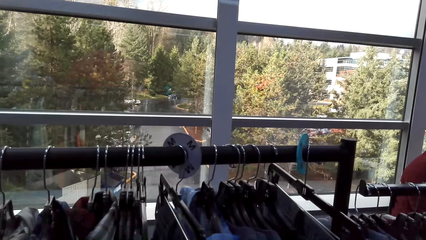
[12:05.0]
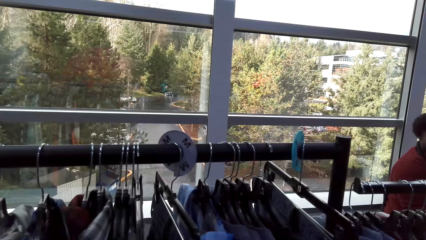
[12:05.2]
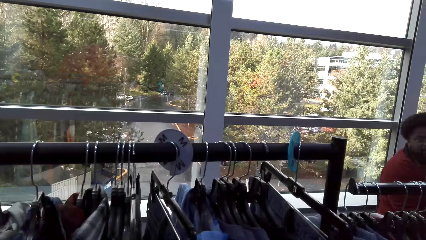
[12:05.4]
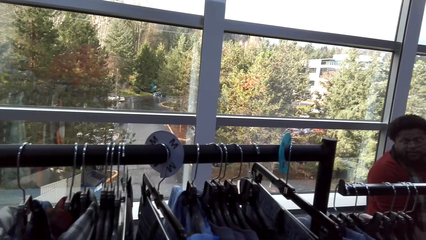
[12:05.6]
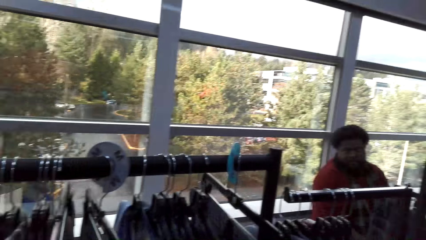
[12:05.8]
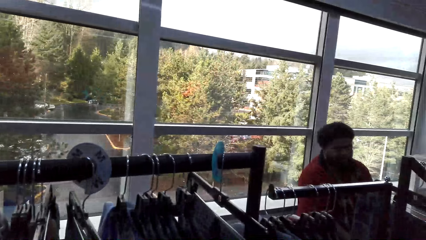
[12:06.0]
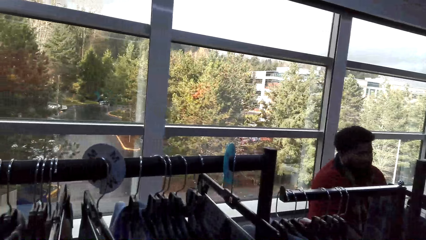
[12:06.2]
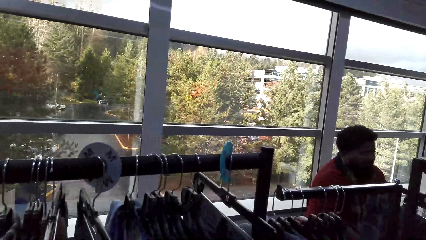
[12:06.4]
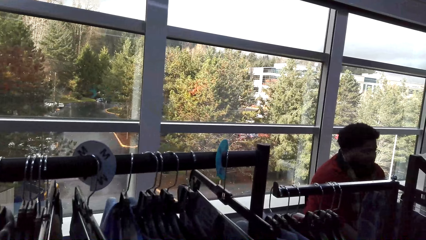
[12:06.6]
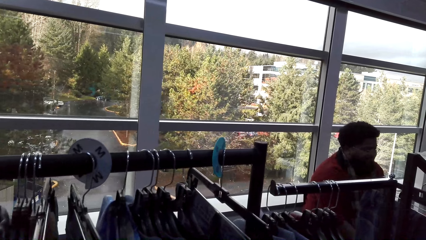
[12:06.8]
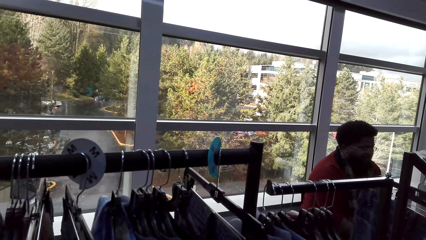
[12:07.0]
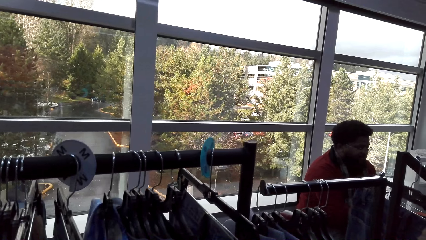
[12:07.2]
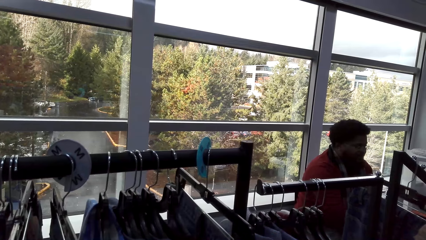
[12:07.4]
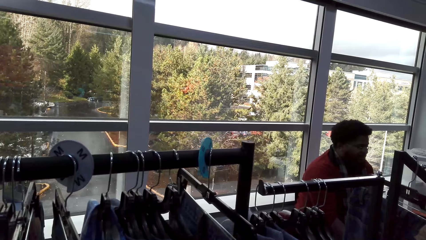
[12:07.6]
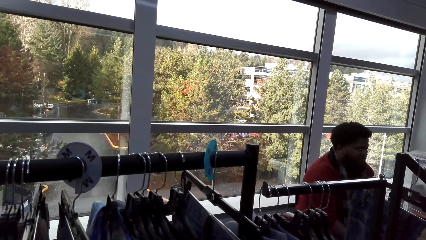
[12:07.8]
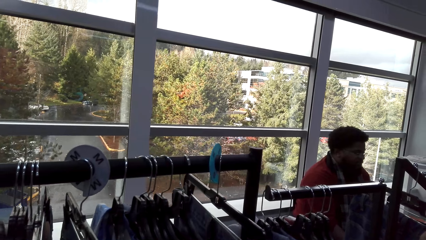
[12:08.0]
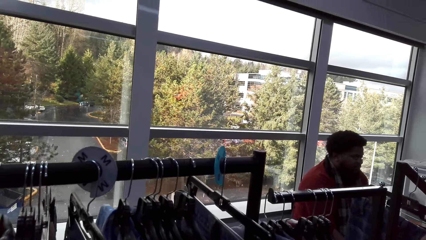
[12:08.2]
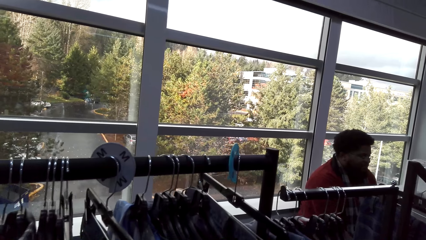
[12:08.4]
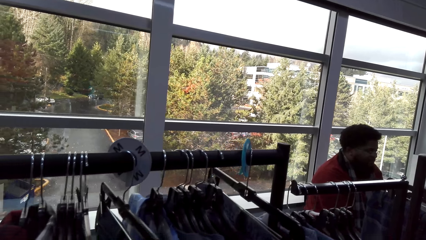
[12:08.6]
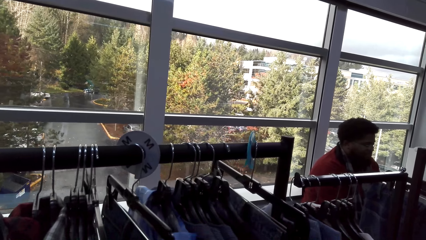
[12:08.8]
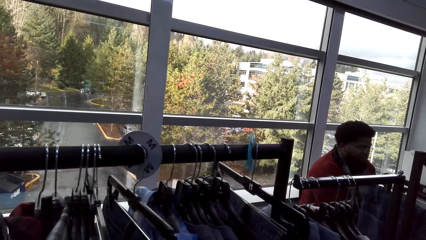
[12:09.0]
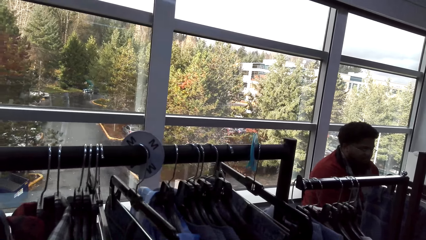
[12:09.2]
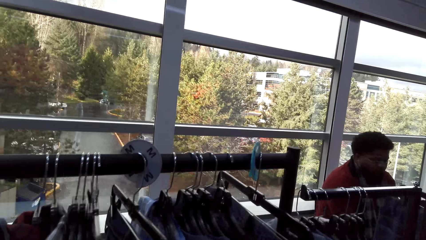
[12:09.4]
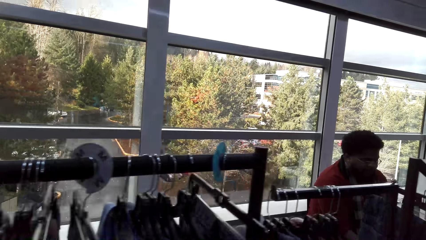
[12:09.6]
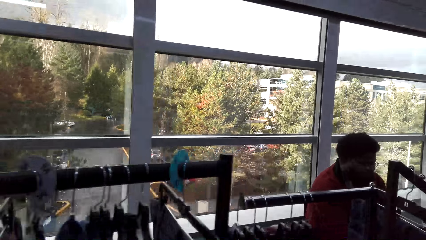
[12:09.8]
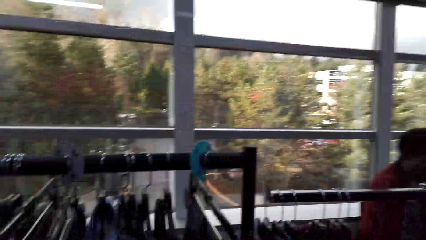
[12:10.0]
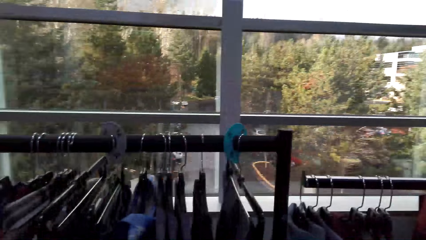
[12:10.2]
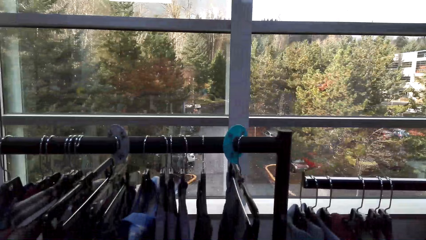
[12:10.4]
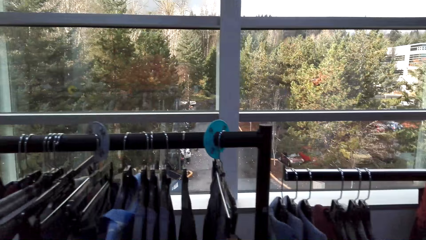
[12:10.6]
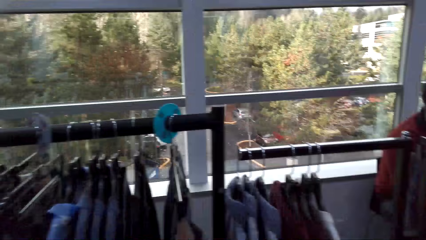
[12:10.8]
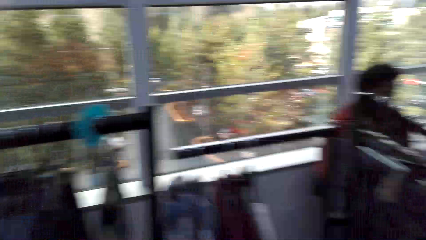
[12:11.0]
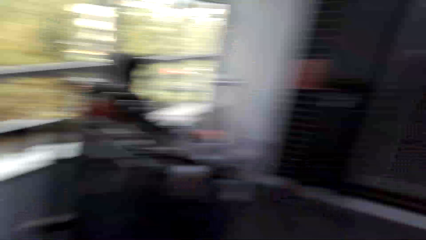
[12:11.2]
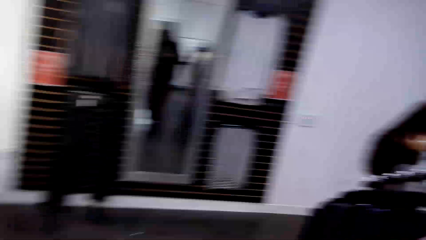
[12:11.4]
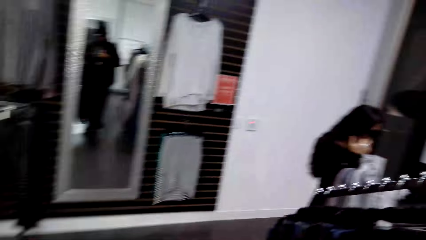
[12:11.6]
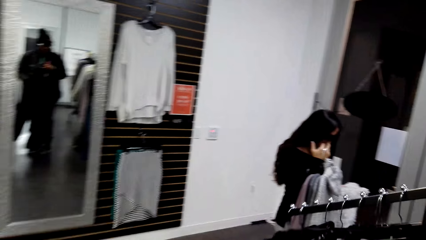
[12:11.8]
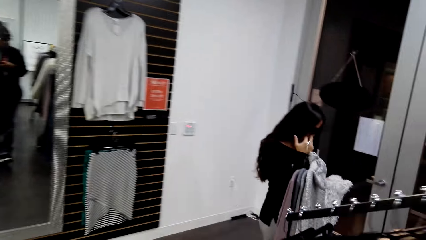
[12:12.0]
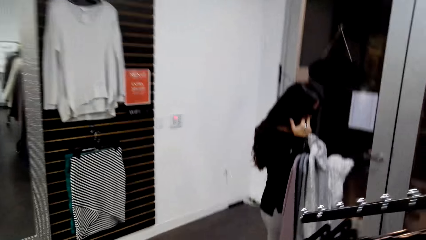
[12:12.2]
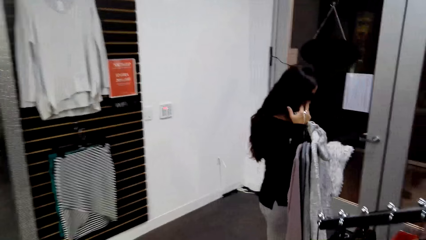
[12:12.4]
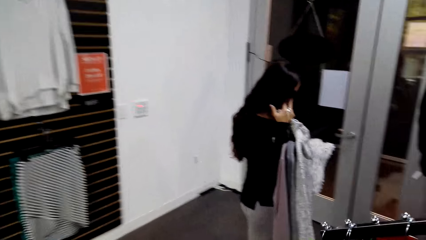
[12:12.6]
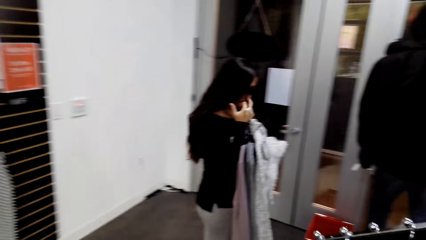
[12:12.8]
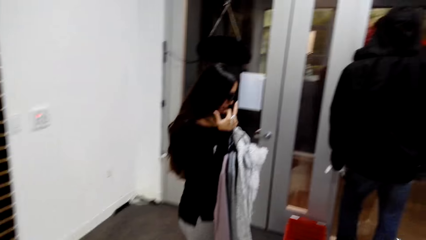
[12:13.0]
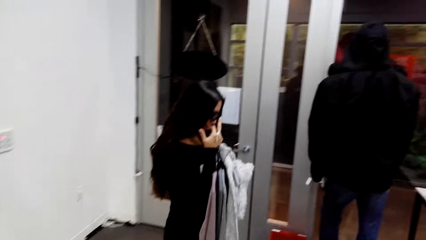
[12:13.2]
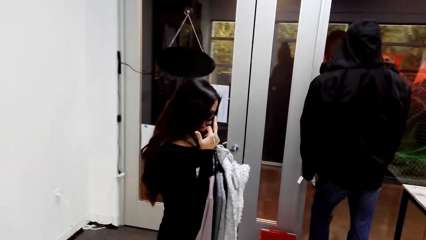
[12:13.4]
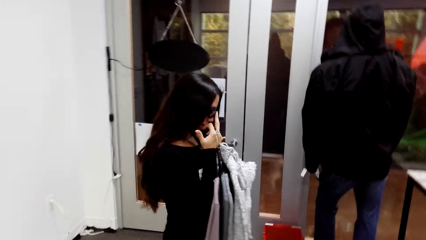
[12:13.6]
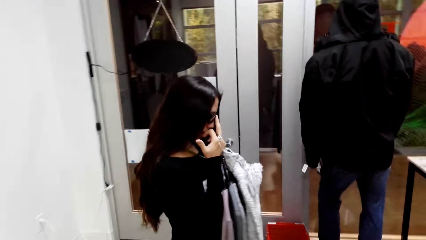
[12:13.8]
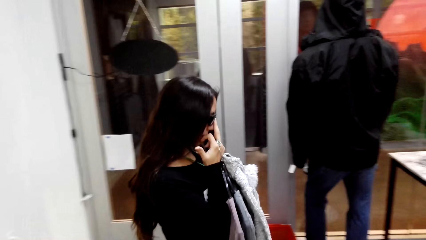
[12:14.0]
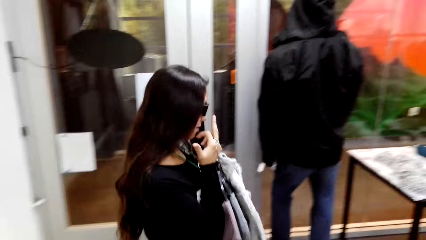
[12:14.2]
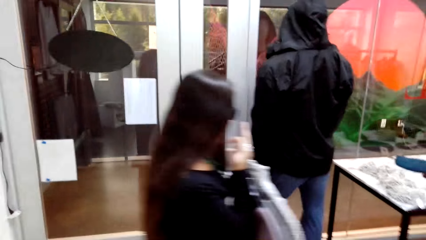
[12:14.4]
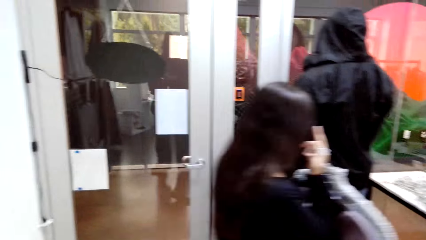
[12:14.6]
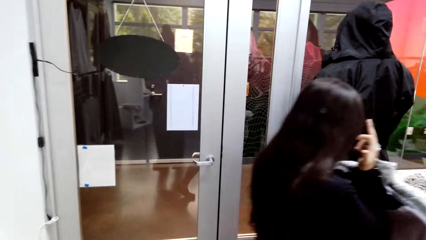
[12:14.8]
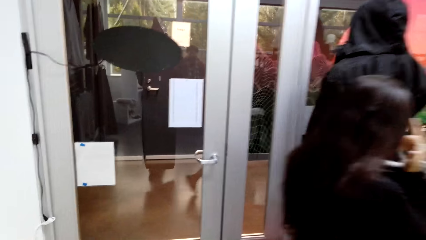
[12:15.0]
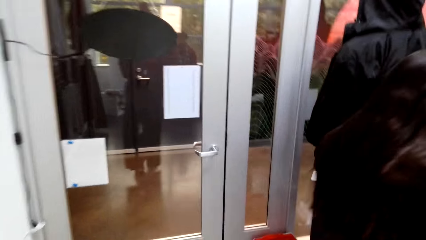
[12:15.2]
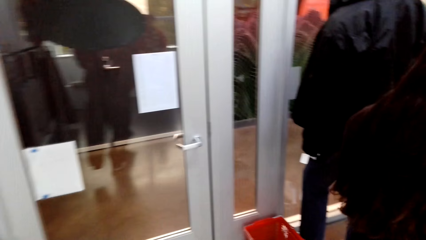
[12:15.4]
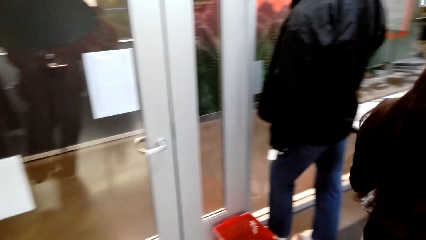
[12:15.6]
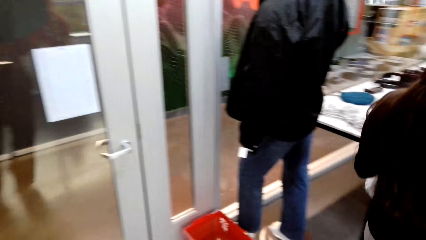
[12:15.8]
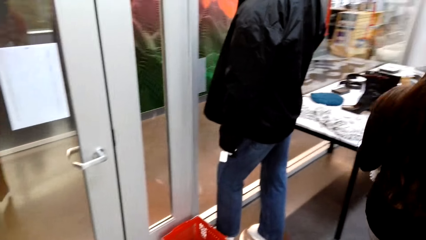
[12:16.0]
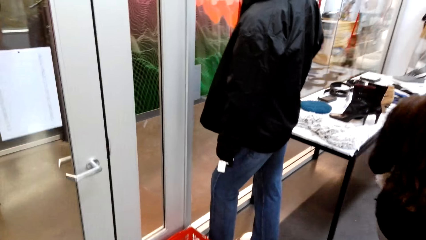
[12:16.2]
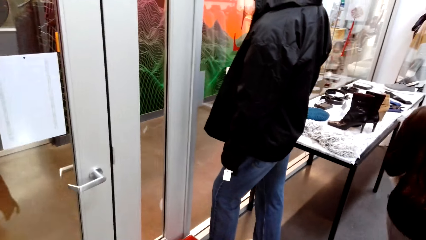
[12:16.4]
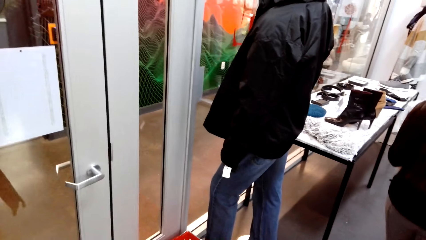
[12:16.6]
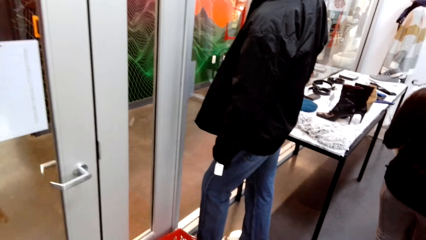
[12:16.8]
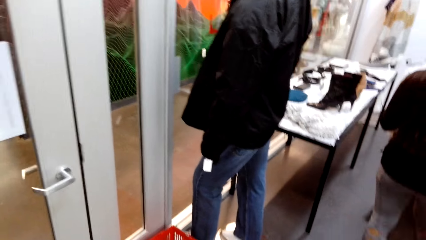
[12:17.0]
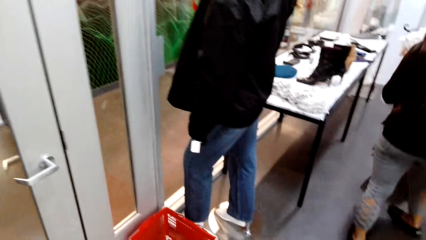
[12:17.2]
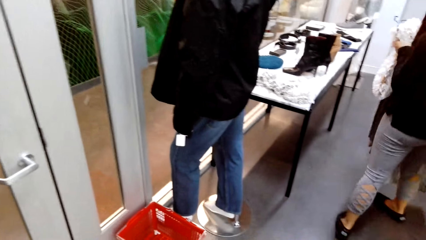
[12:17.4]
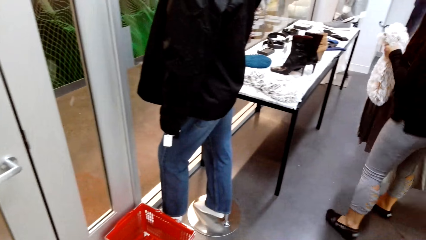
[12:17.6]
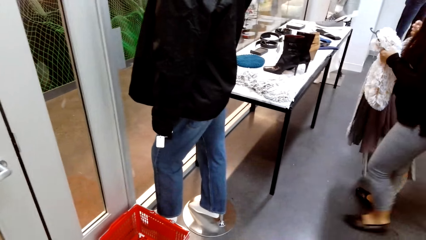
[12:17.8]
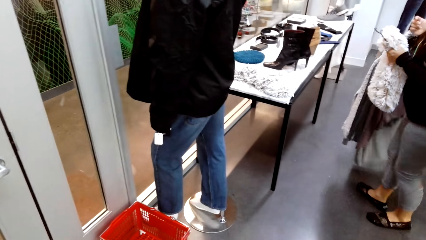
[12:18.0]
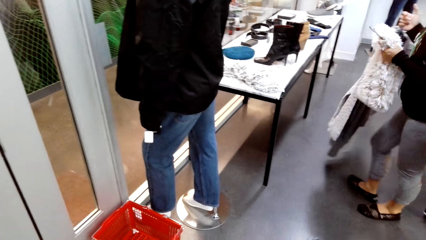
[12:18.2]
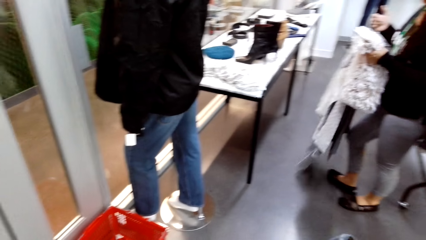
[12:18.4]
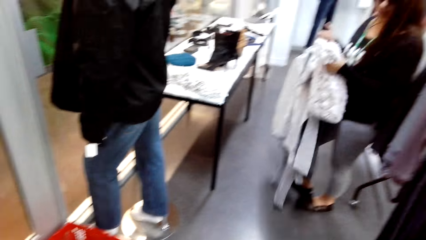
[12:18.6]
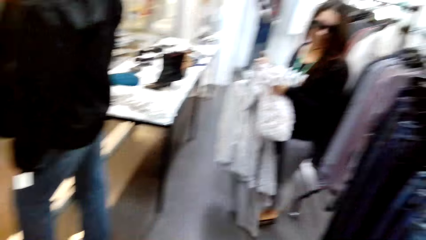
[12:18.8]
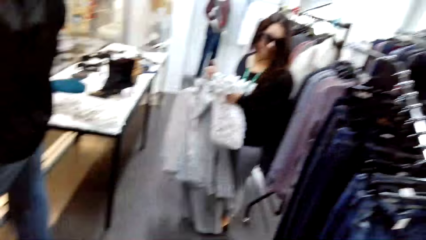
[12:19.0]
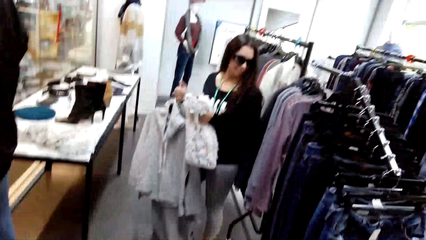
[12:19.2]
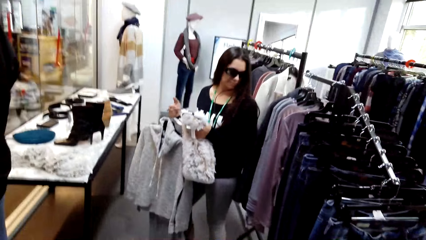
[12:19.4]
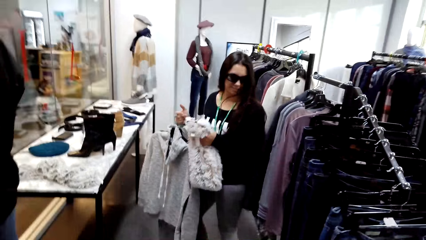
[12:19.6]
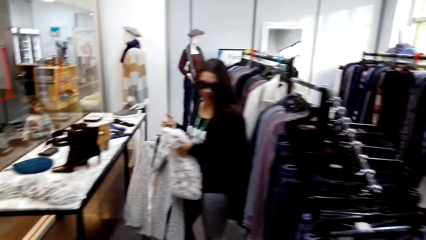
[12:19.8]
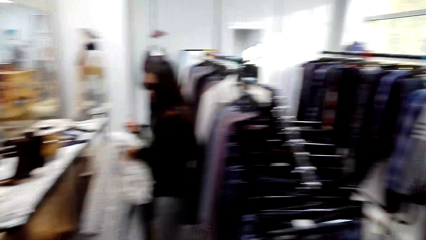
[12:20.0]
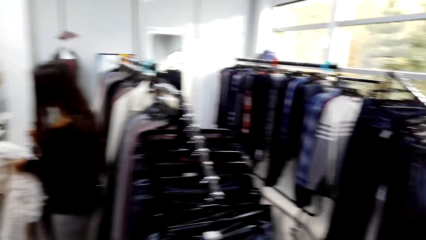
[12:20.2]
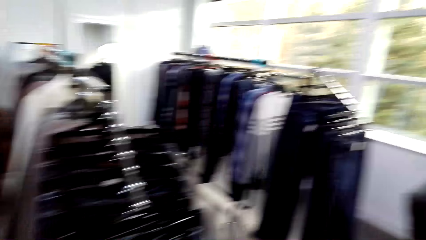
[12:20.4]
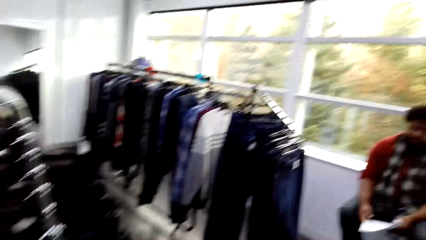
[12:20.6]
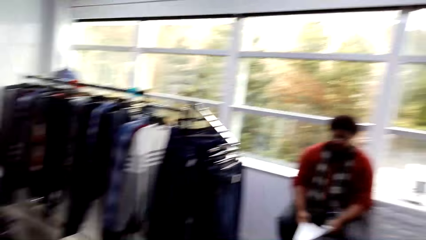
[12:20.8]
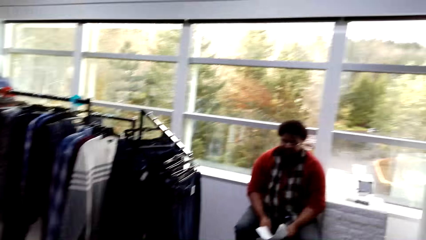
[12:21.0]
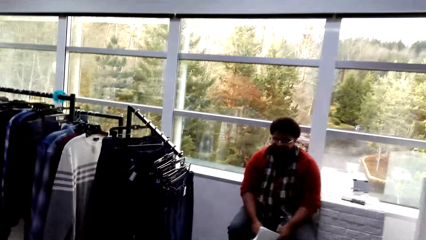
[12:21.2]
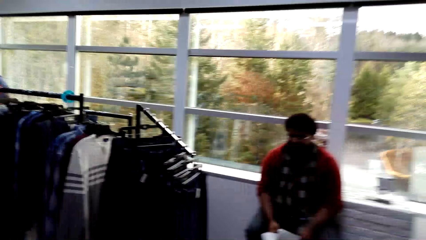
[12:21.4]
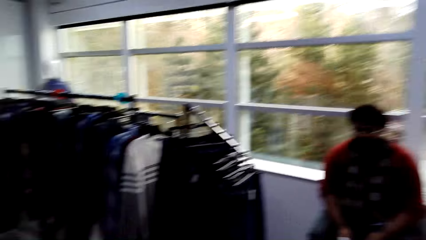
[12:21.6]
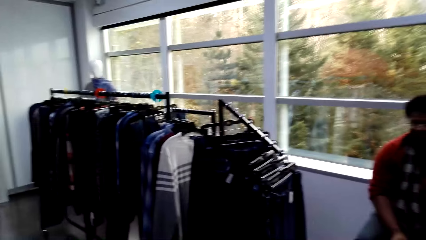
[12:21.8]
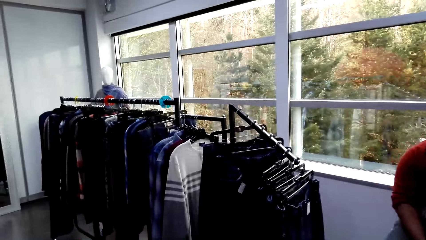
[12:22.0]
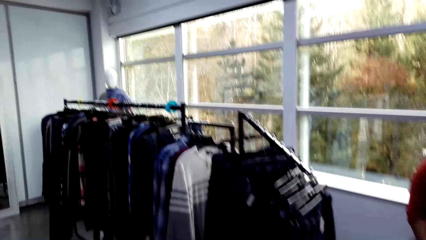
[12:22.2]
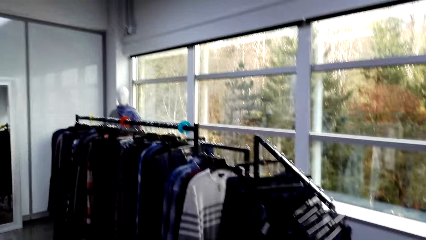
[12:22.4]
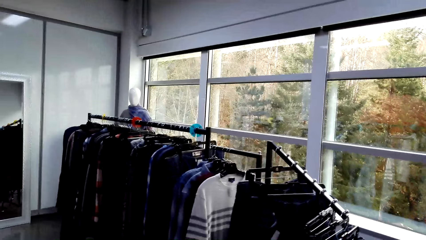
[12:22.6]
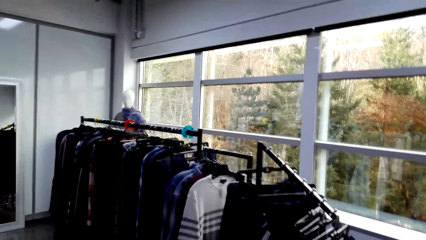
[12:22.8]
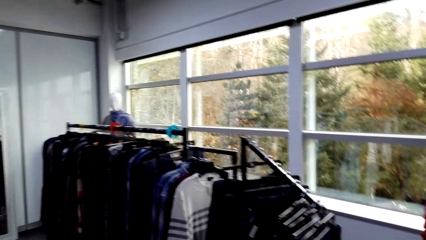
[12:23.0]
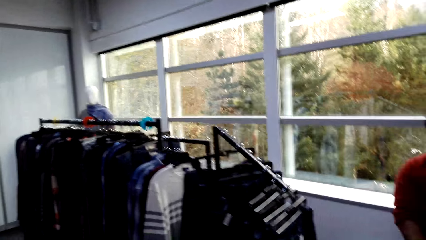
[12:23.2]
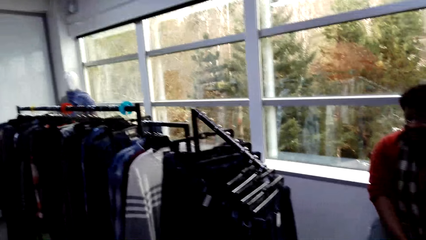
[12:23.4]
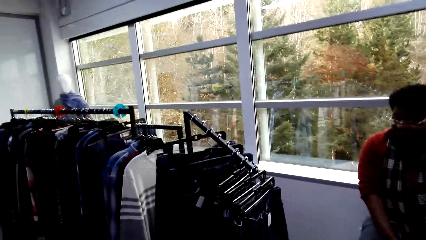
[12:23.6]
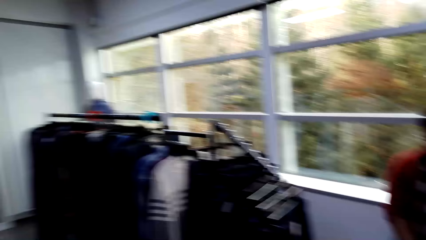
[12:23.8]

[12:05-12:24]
The camera wearer walks around. They look around.
